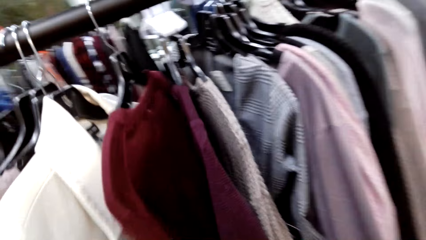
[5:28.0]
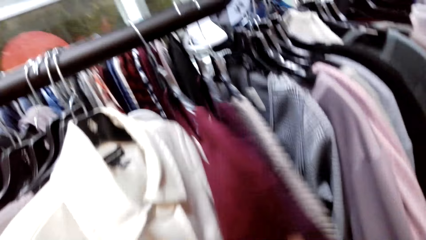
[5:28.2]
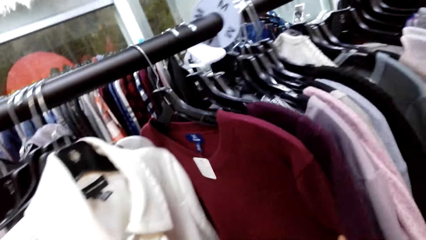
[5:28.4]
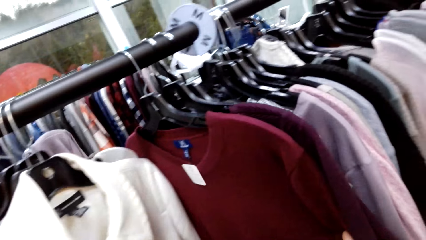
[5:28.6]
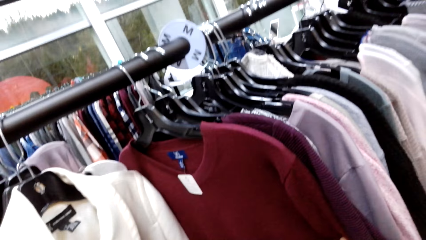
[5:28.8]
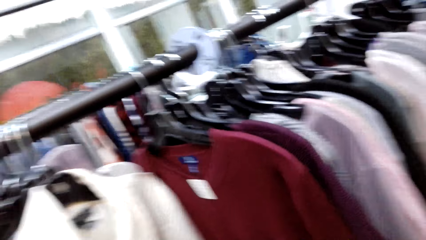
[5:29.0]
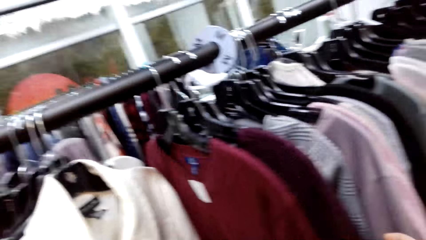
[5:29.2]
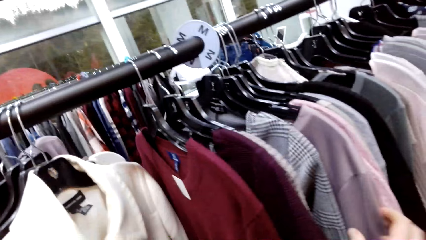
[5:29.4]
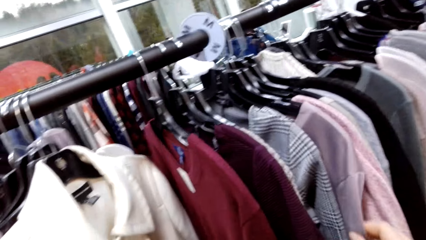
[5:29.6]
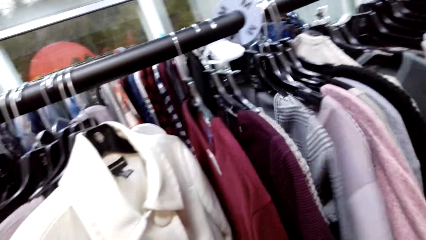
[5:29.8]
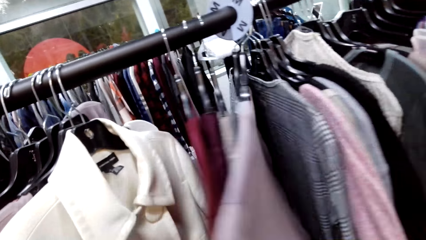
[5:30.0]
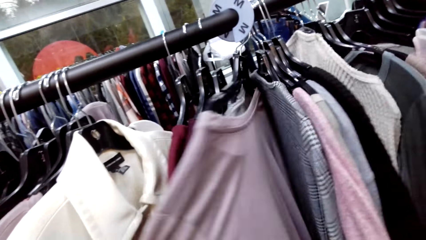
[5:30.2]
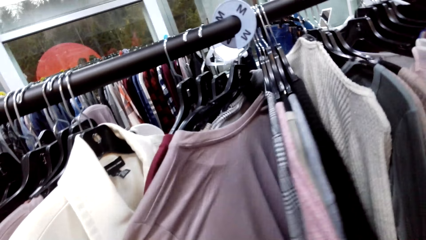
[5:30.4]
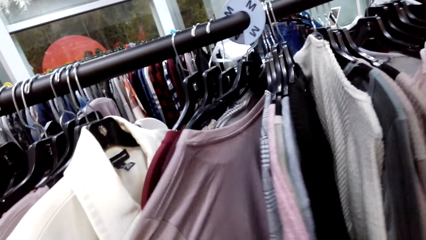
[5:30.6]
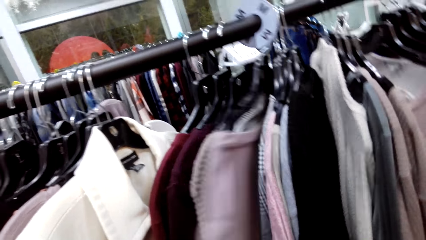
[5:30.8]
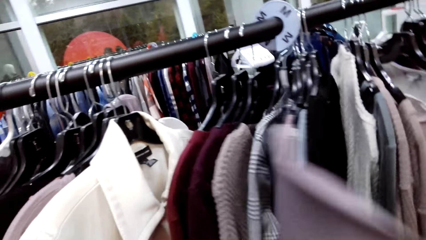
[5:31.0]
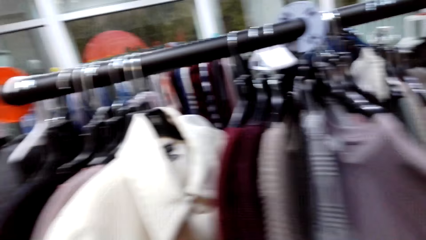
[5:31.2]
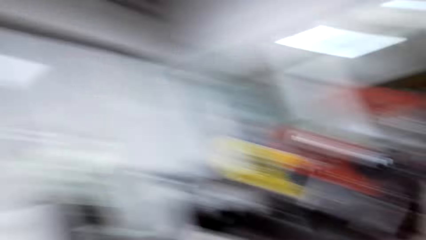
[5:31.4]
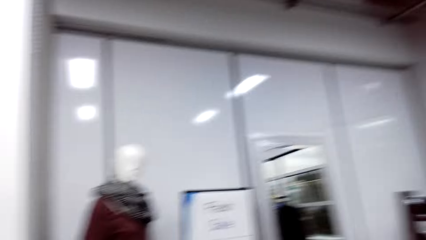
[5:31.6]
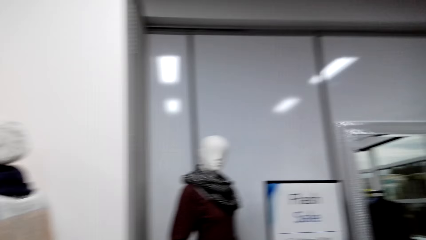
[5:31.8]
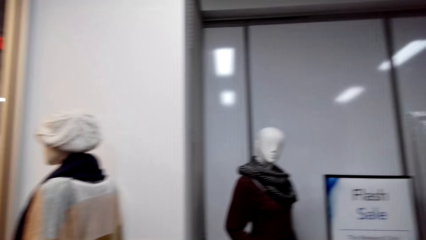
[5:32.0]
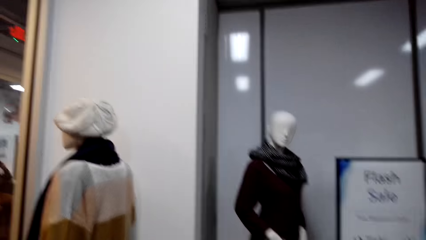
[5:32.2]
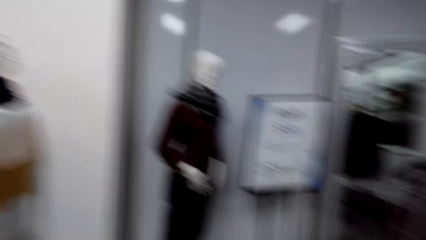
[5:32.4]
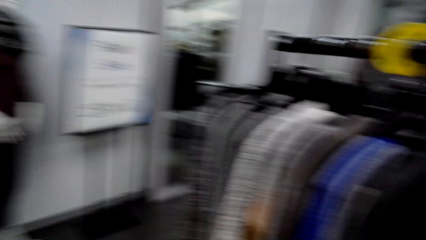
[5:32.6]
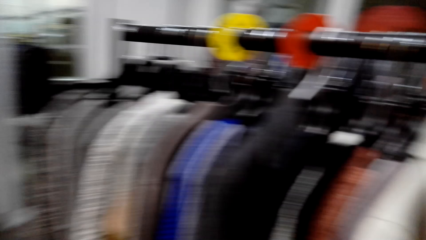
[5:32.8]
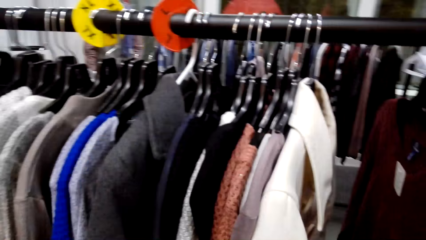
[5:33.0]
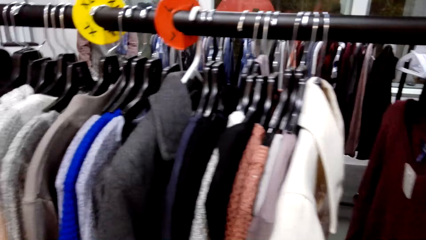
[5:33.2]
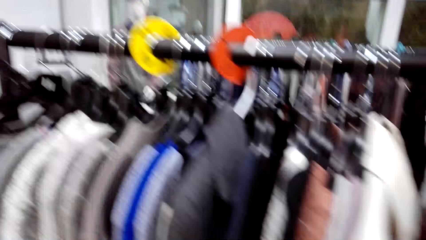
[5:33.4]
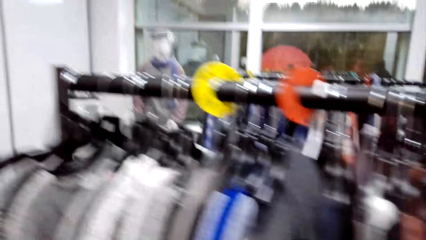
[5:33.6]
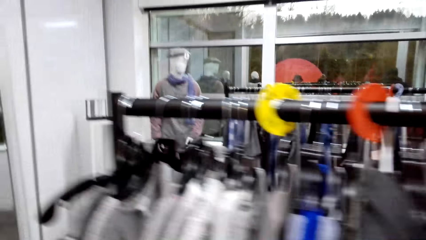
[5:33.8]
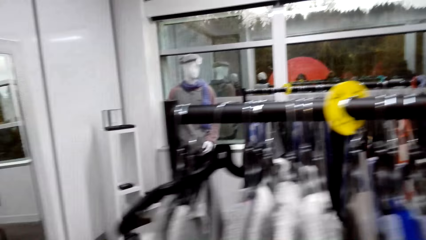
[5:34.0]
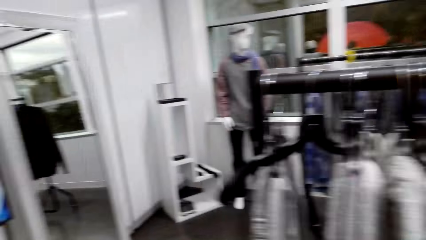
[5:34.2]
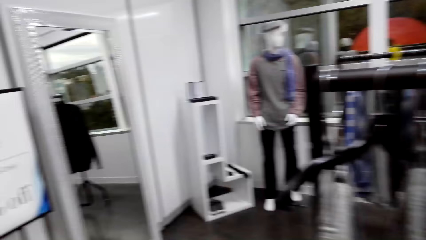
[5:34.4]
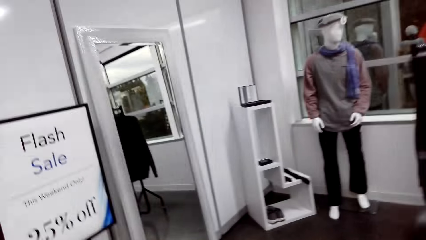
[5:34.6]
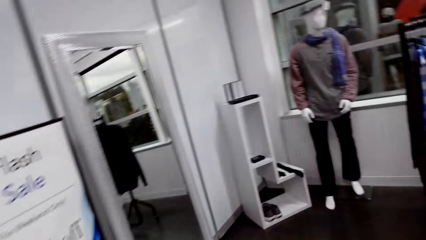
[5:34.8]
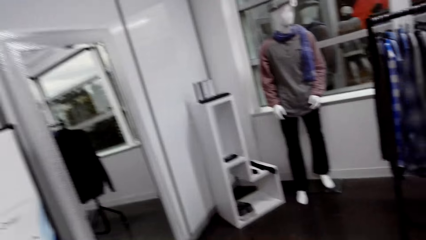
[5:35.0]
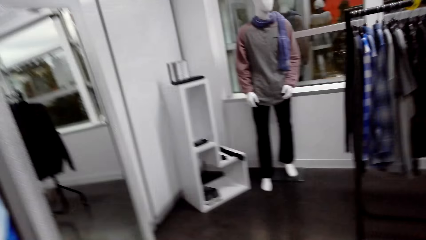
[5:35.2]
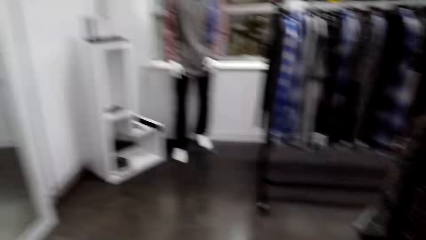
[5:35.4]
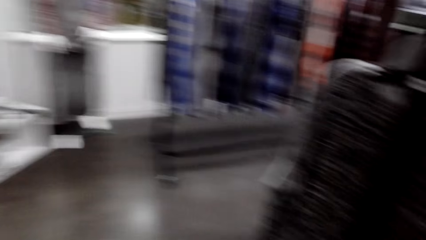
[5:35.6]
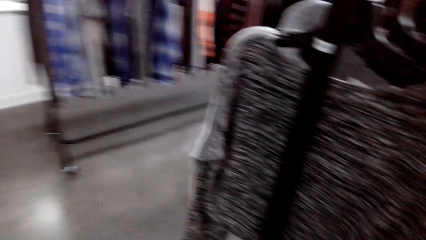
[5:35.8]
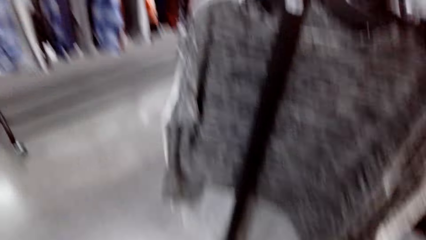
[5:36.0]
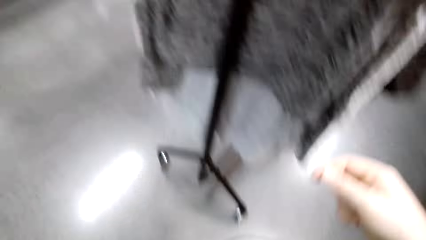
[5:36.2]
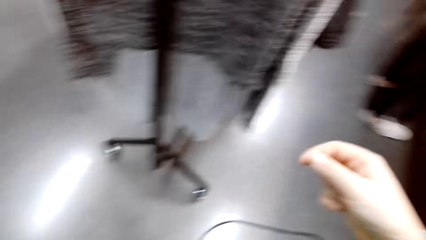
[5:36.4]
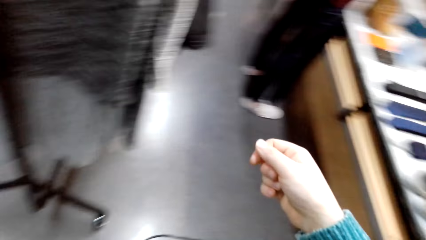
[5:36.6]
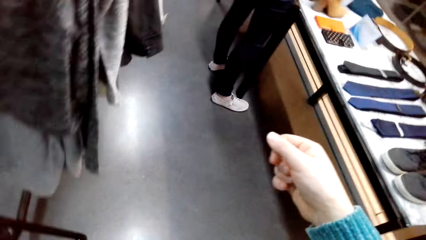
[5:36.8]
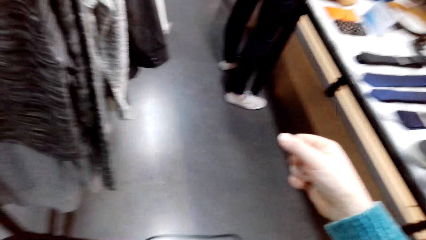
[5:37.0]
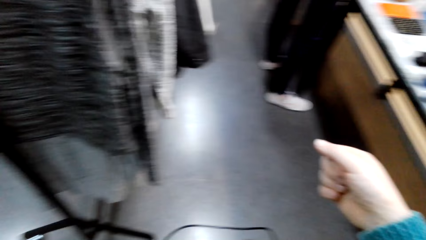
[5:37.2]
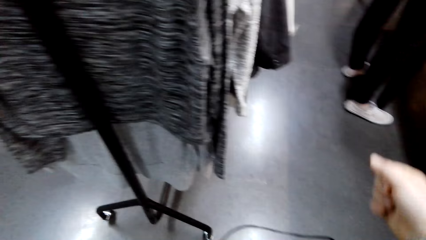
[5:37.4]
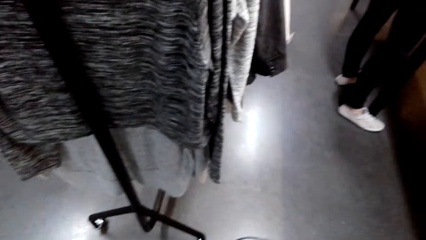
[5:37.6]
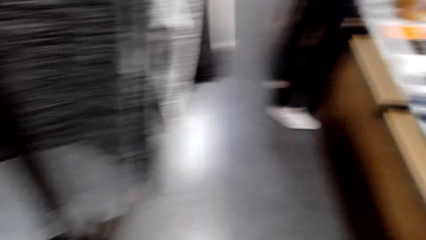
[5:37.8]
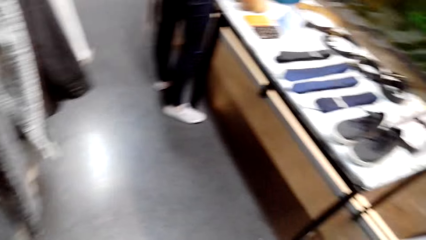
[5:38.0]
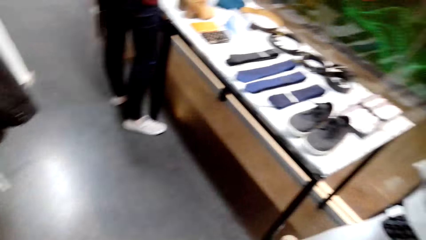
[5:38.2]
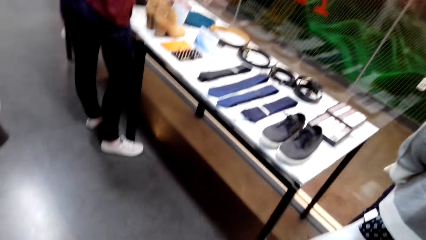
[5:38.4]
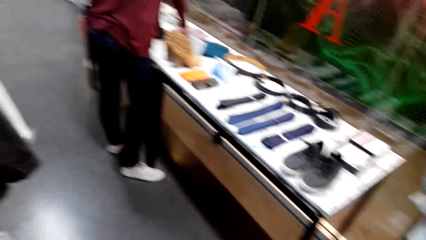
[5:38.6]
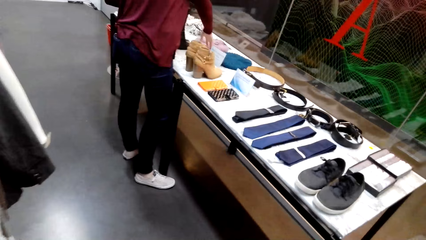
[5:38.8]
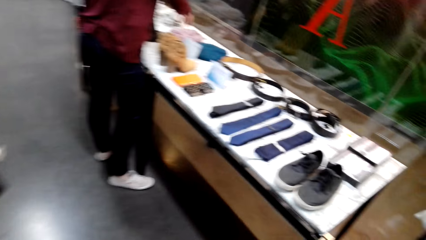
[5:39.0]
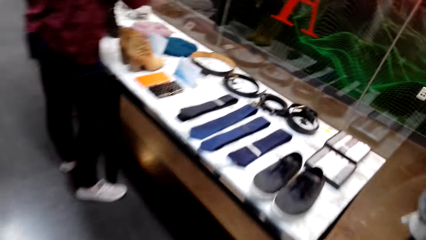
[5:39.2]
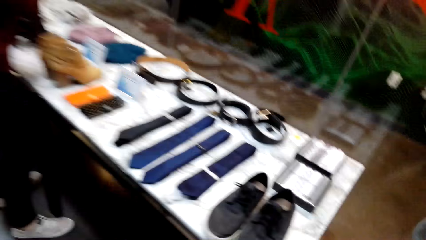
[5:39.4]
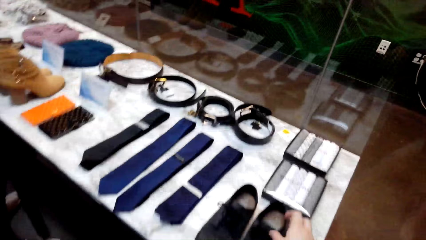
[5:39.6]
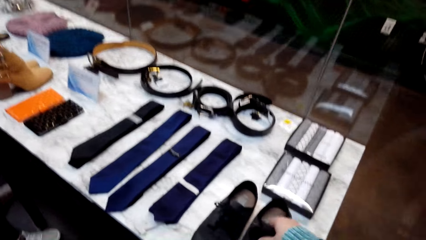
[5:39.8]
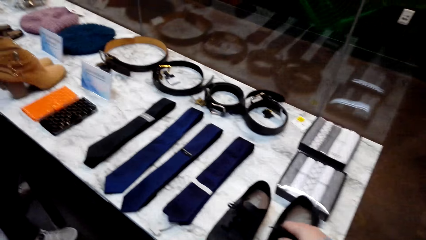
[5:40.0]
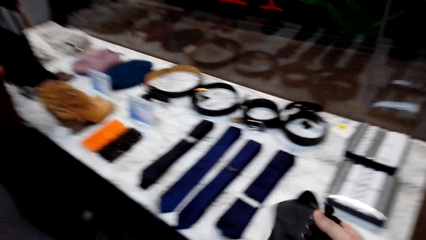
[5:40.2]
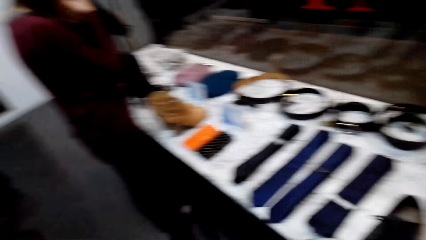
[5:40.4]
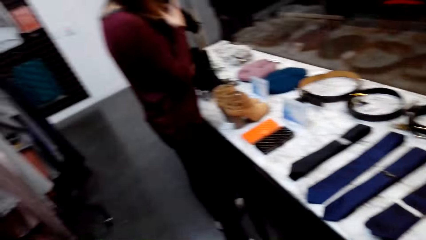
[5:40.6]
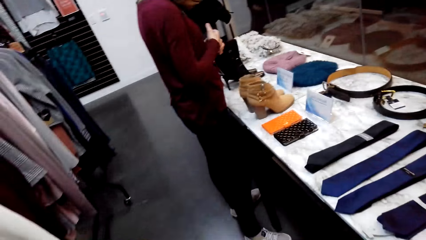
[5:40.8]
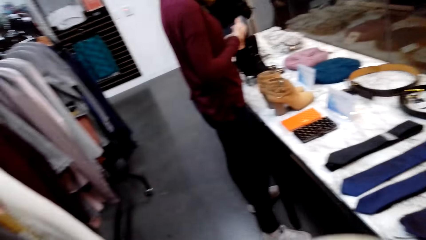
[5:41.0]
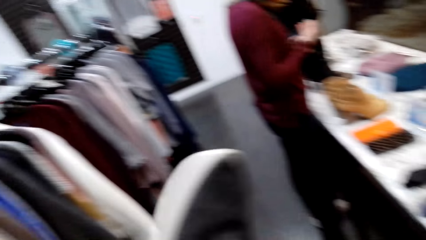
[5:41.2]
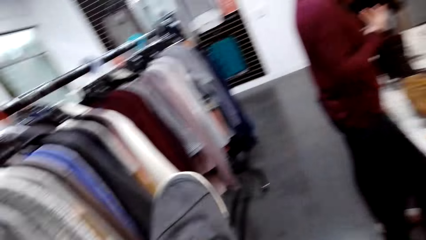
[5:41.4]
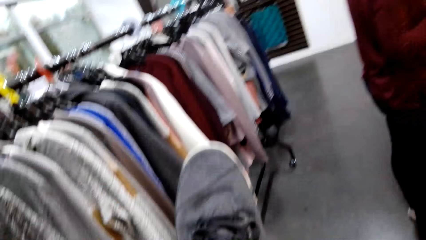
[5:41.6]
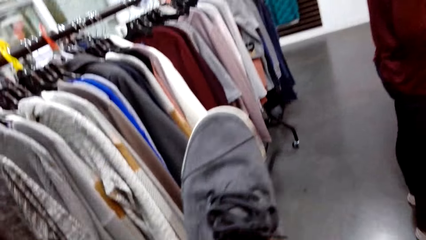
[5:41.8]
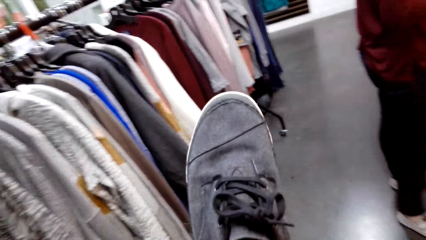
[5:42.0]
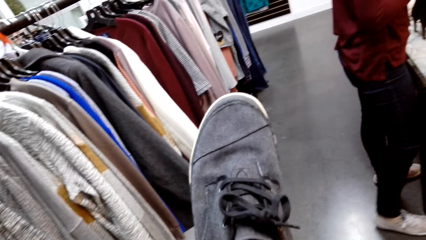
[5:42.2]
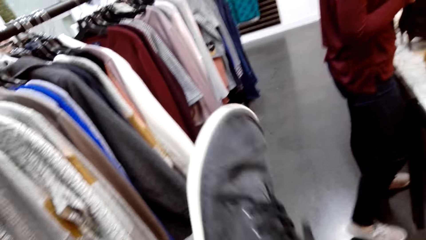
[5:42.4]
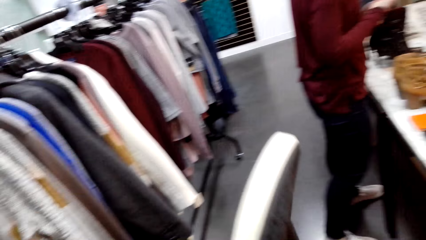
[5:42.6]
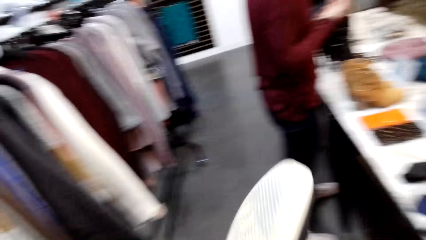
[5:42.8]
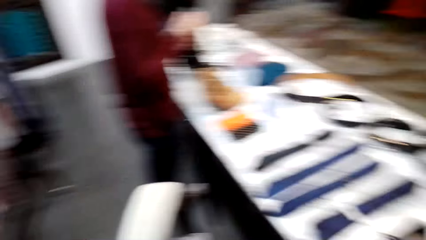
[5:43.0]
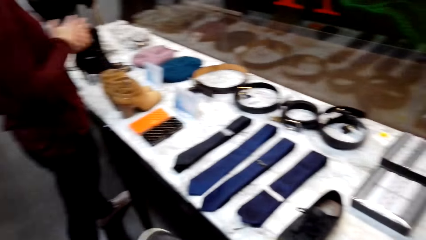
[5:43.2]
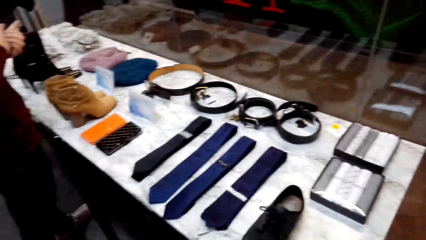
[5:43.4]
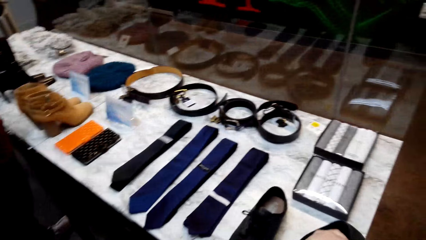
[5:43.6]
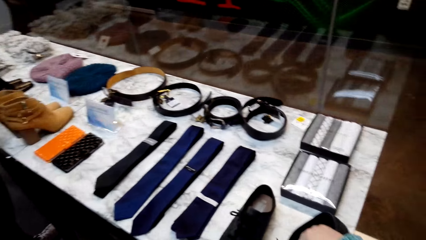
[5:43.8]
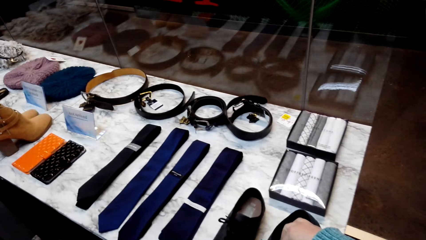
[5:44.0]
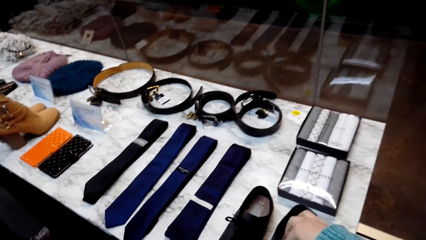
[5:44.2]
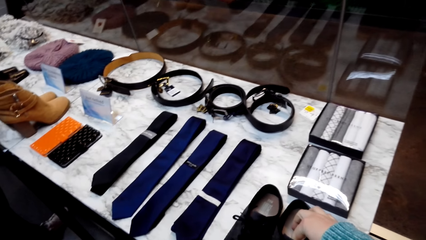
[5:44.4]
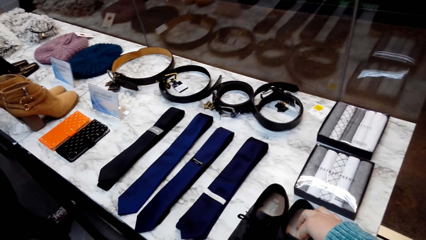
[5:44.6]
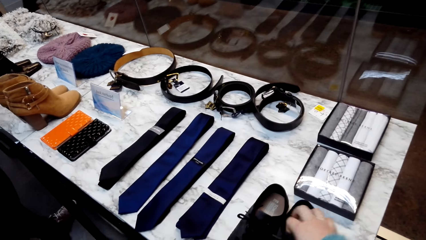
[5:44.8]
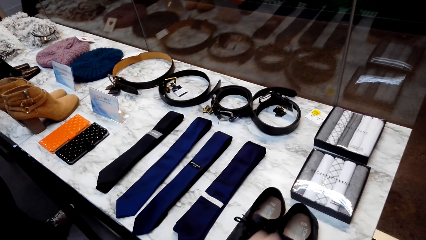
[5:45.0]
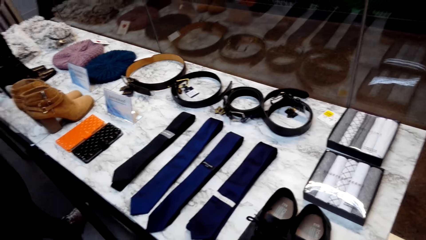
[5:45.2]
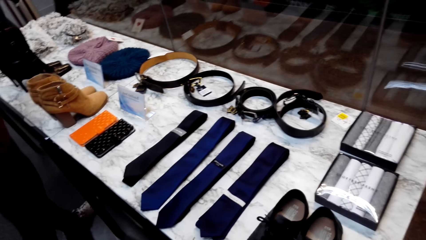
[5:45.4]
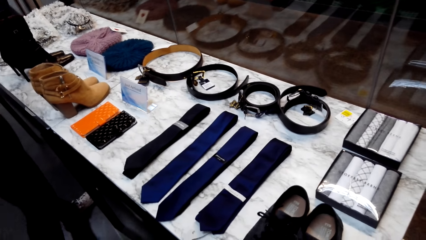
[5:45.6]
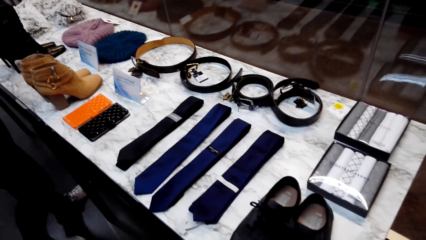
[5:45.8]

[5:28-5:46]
The camera wearer checks the trench coat. They check the sweatshirt. They walk around the store. They take the shoe from the display. They check the shoe. They put the shoe on the display.
